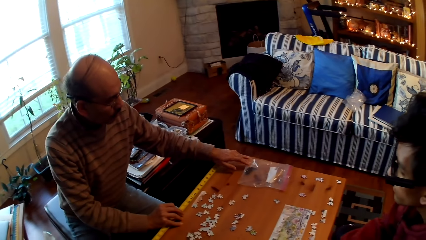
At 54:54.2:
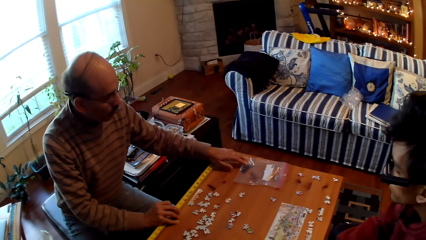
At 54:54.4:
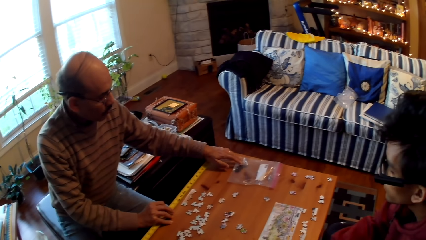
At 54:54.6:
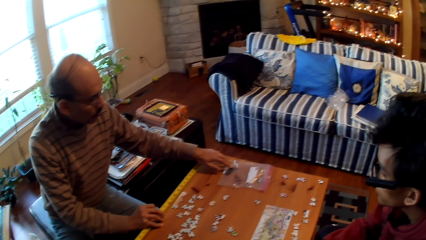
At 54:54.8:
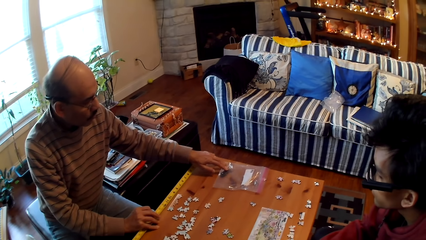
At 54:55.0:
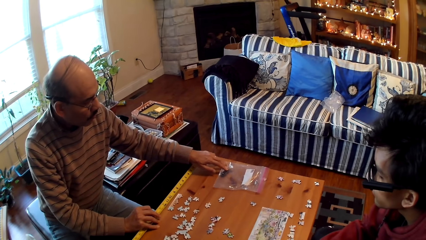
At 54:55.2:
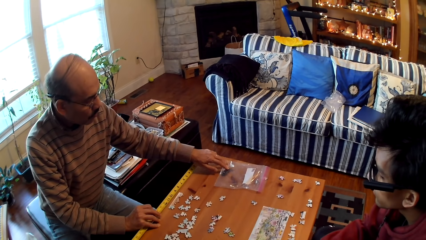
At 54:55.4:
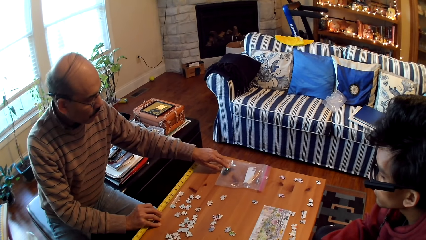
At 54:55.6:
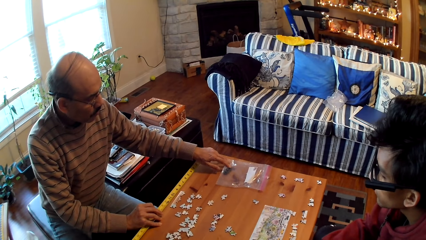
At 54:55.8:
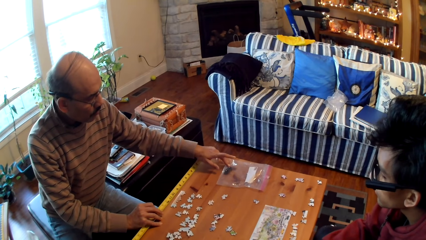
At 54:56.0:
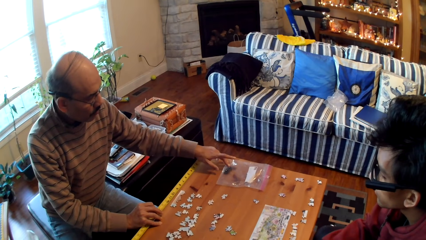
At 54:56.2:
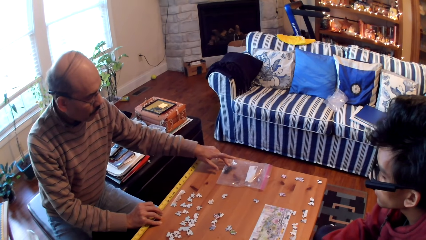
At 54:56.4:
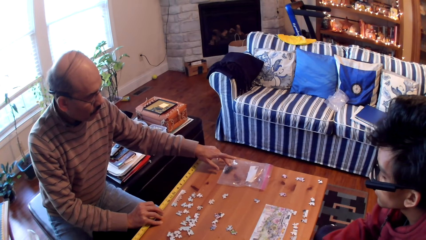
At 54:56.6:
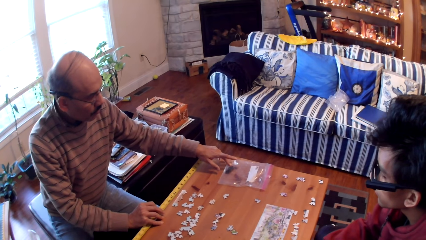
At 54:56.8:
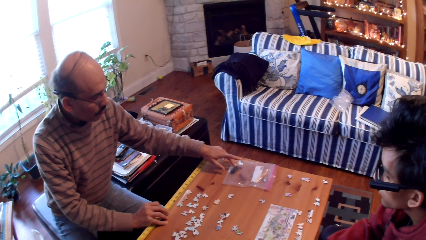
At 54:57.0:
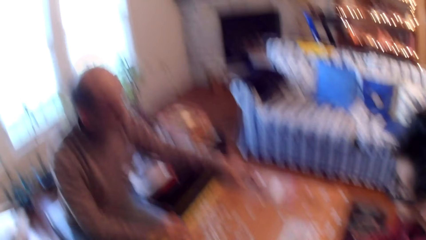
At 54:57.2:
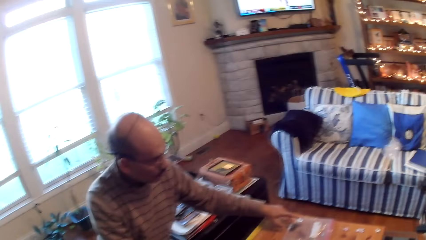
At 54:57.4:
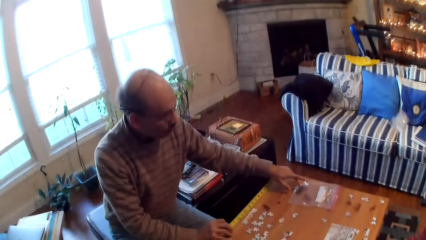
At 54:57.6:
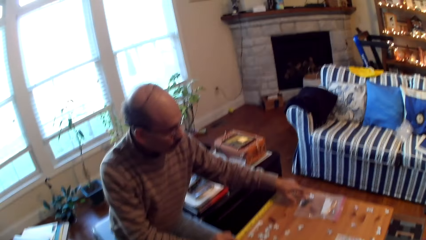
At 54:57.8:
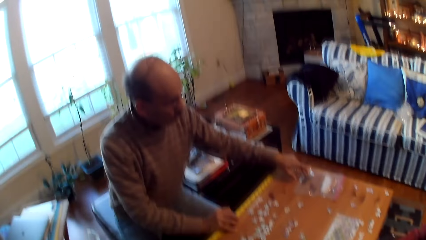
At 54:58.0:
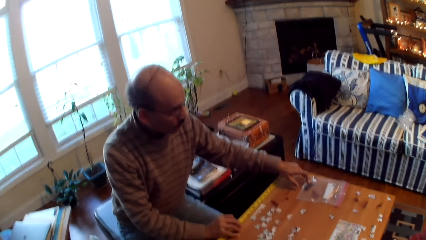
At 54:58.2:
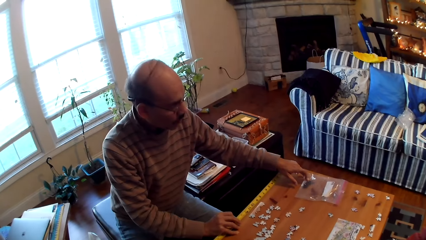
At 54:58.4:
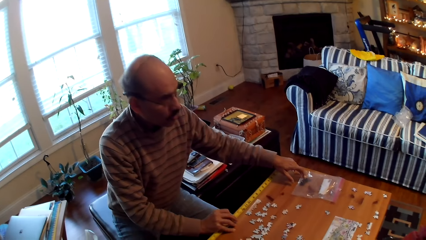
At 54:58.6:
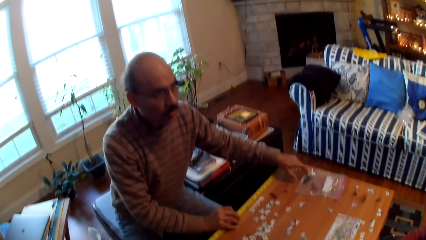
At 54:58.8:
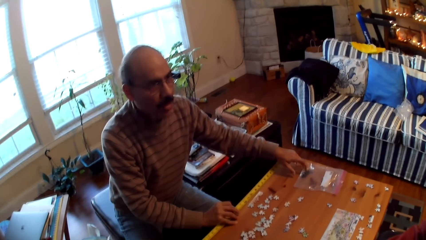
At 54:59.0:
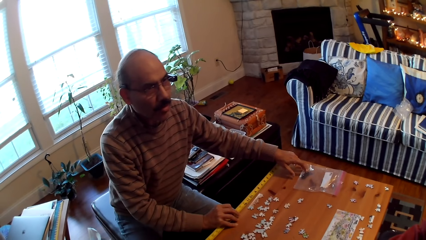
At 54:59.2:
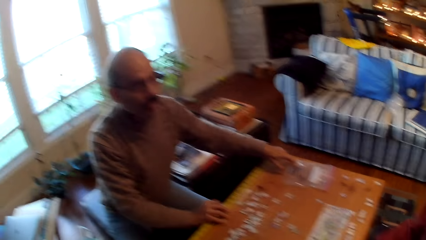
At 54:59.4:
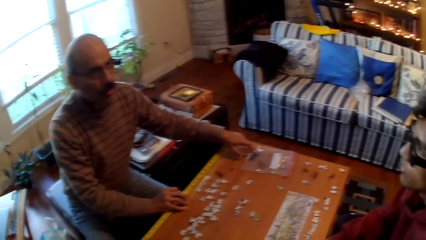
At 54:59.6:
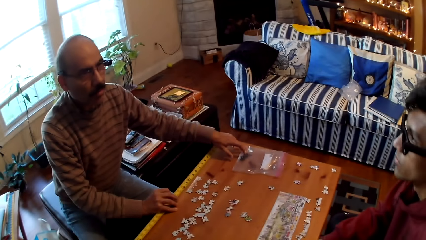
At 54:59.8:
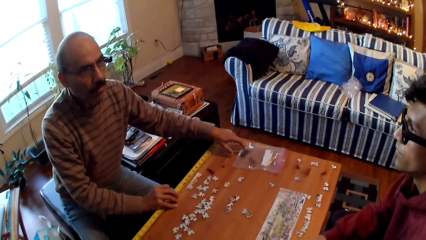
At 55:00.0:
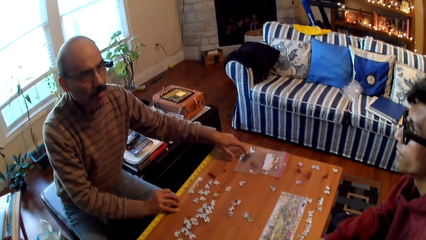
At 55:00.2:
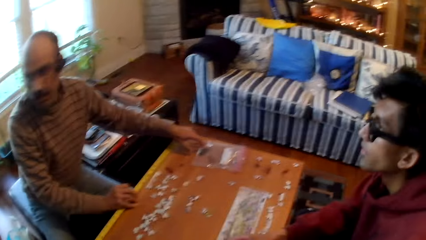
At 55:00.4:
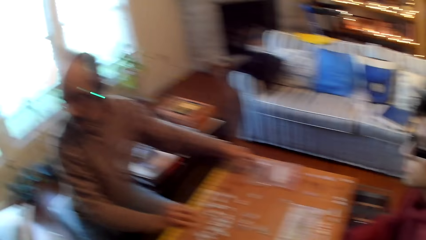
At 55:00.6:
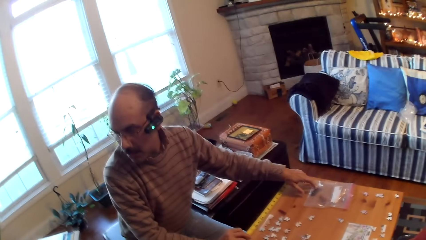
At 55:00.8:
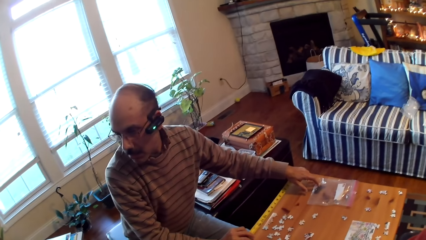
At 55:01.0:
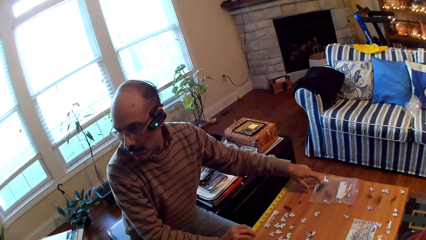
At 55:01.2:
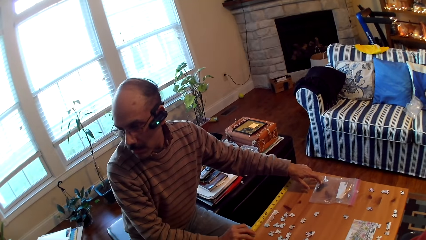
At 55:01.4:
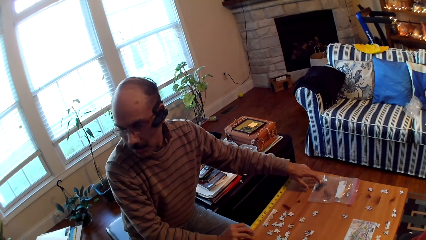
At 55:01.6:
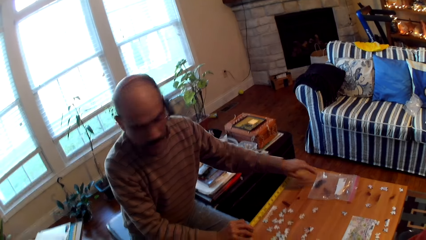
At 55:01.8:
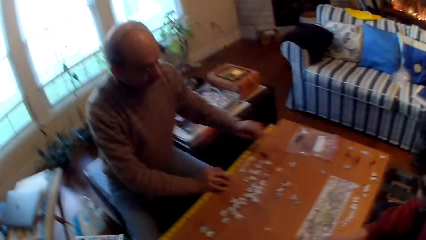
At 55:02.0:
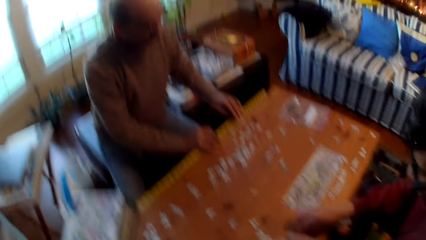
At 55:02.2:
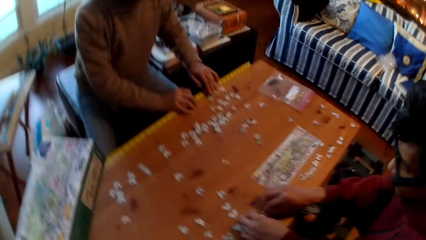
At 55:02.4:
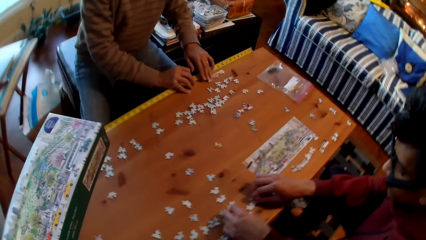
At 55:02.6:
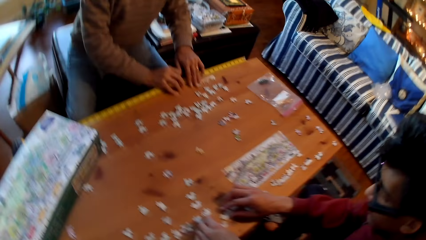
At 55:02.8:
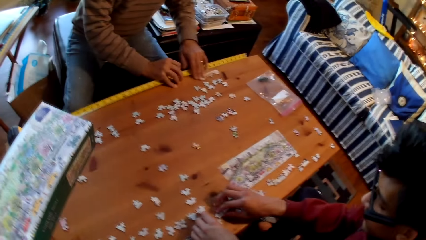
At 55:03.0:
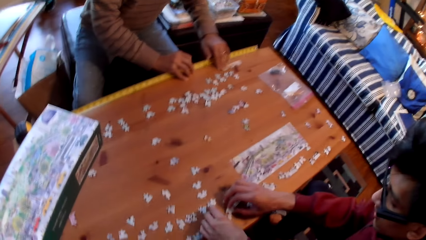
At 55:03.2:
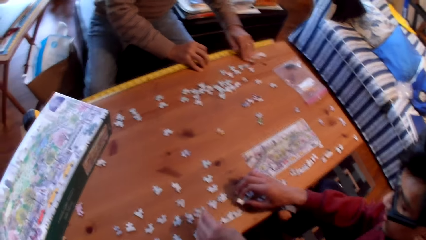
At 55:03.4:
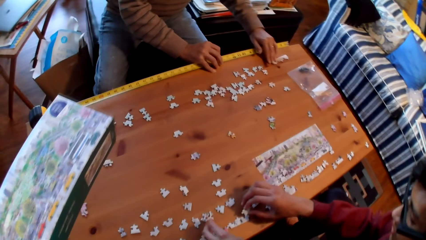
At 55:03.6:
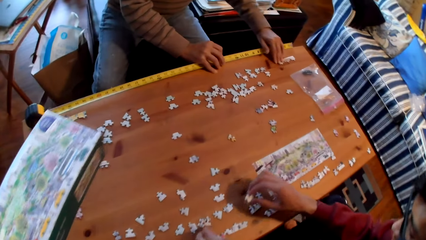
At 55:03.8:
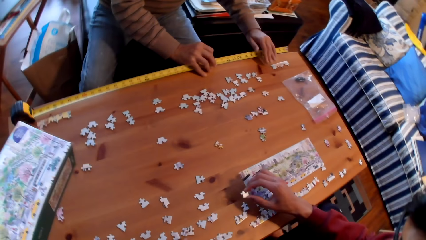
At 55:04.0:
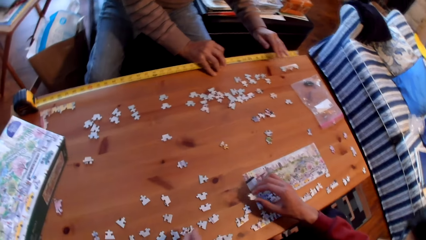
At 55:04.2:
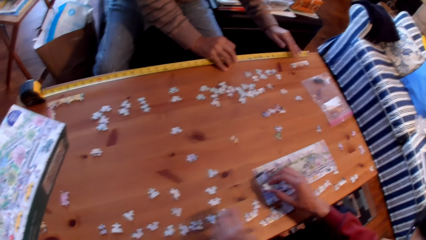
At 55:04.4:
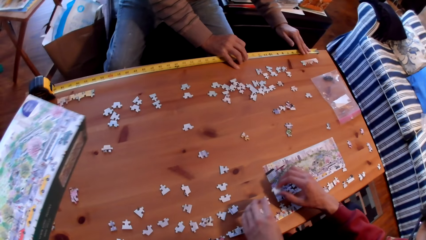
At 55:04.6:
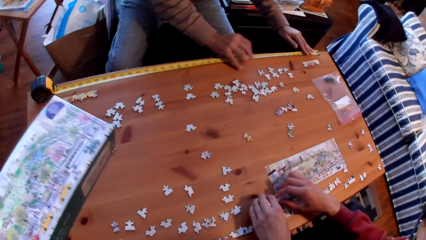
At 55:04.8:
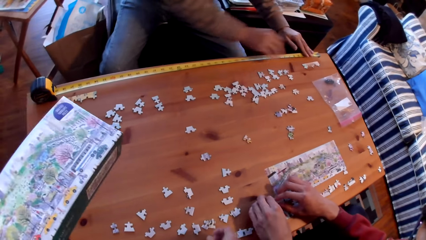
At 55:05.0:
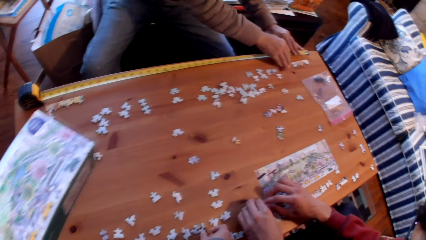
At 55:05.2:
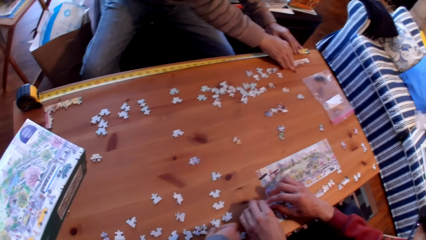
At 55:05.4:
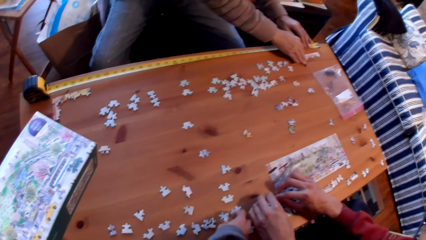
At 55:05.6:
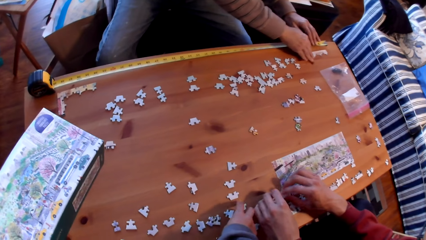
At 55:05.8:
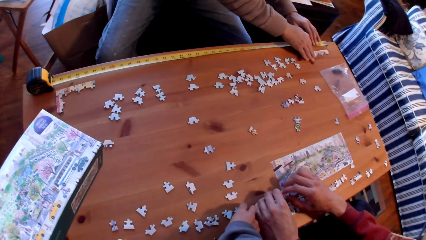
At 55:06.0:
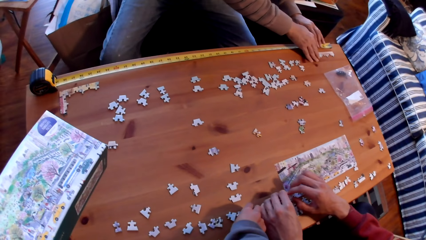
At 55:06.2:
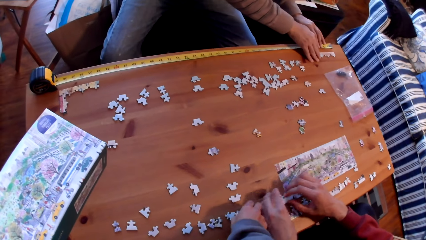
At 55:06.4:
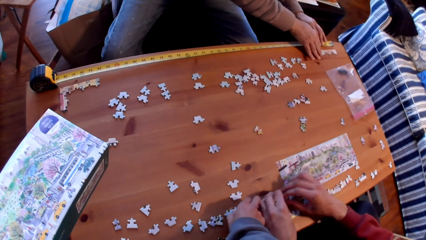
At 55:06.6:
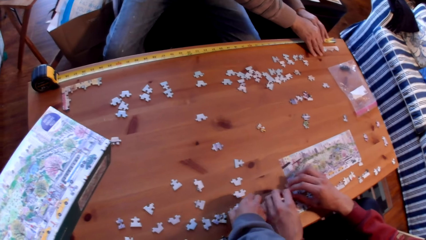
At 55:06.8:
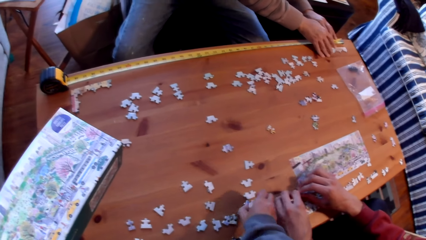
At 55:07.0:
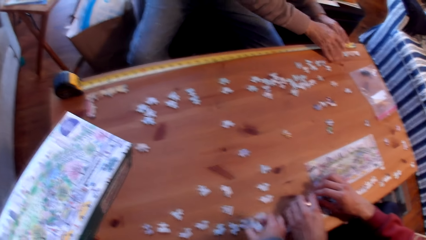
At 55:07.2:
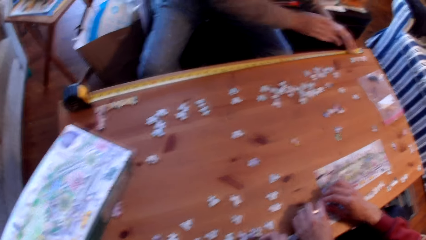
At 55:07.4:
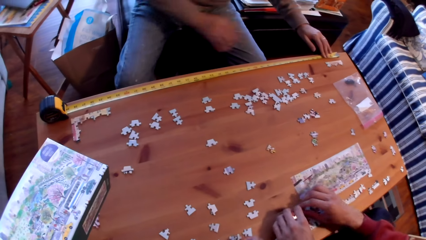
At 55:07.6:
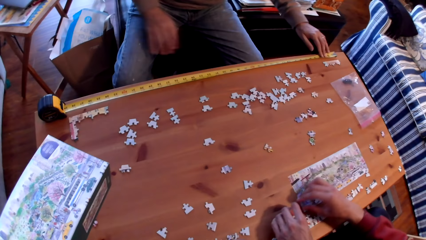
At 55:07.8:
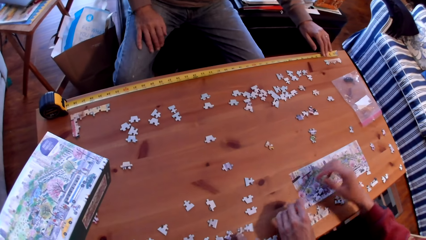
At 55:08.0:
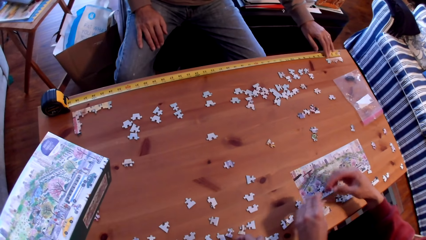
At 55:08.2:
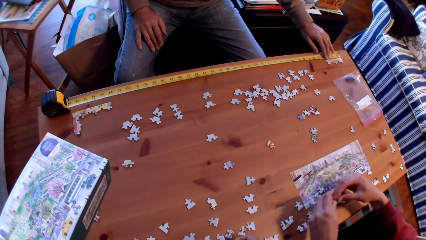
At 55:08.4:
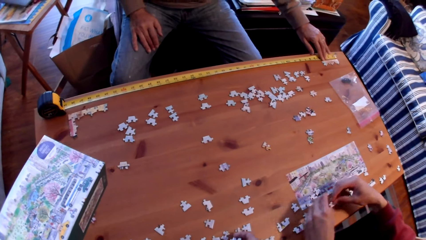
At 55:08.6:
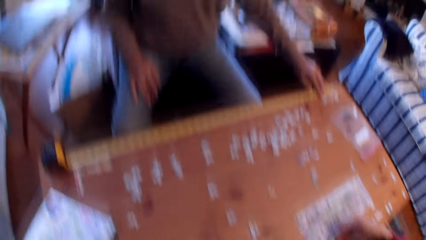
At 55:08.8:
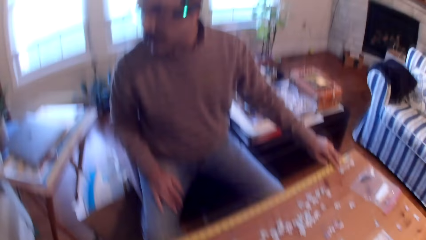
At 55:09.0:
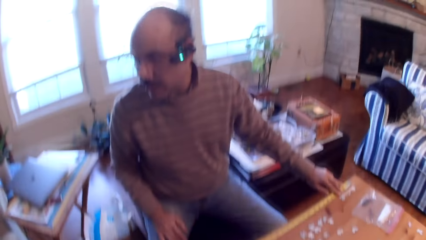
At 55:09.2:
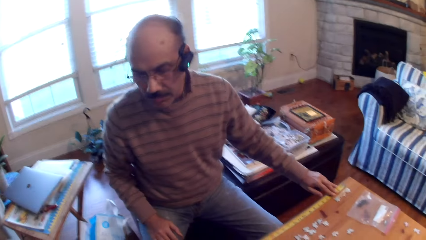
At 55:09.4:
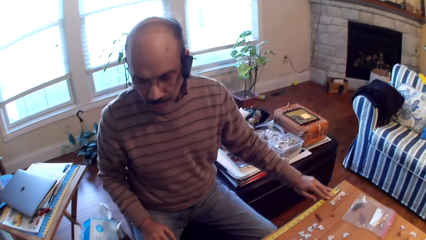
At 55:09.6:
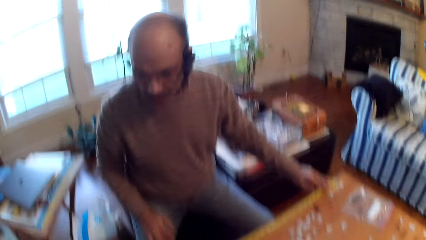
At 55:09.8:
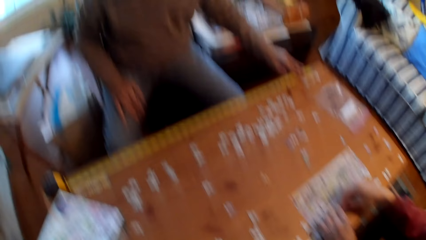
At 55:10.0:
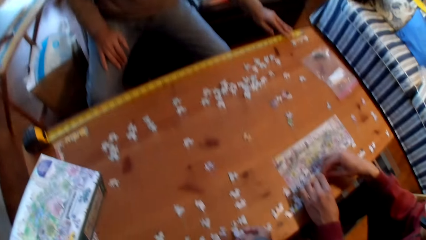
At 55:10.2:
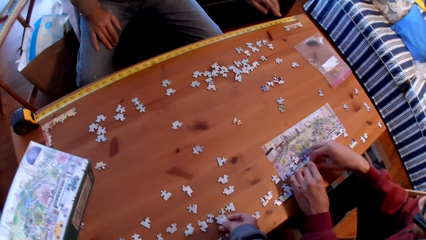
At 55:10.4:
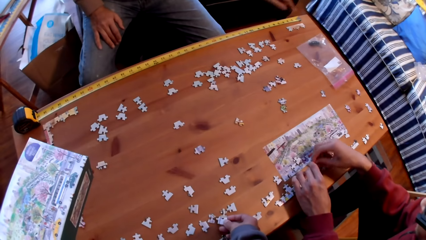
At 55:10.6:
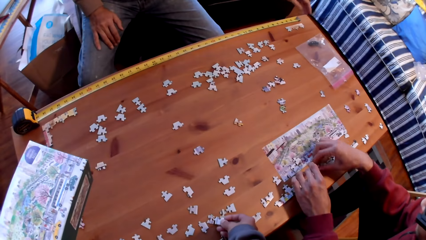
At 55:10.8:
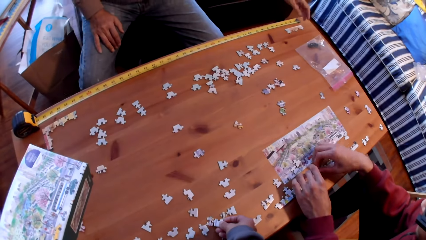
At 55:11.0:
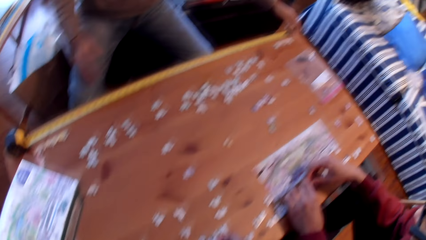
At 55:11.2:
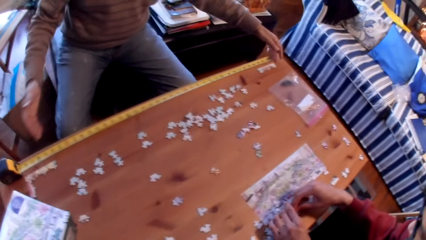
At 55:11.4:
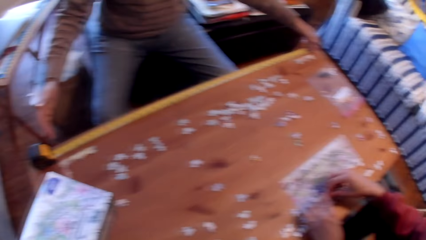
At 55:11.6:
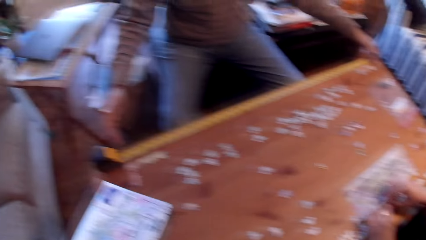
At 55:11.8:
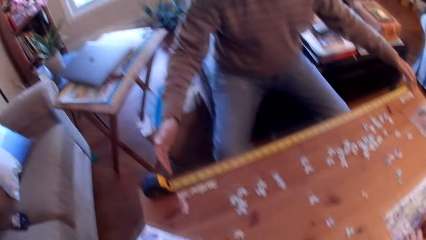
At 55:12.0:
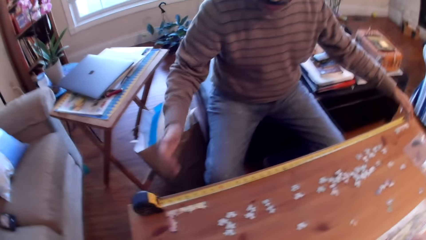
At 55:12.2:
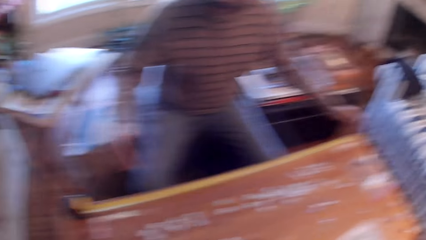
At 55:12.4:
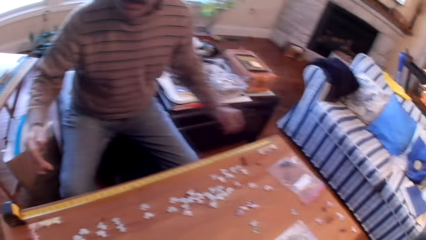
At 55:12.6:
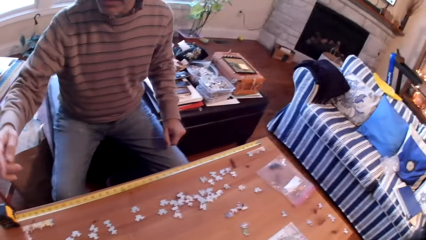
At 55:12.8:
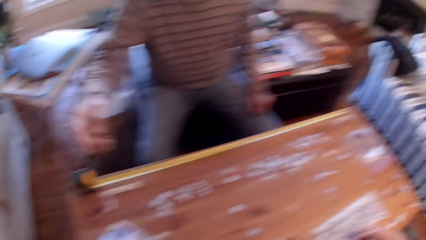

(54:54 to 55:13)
A man holds paper on the table. Another man arranges a card on the table.
